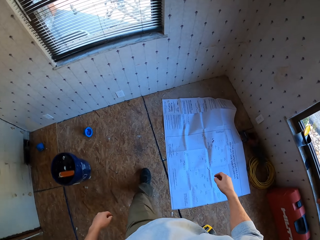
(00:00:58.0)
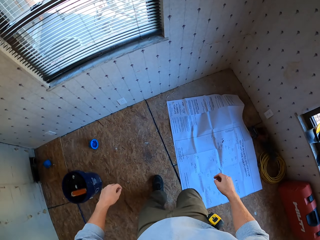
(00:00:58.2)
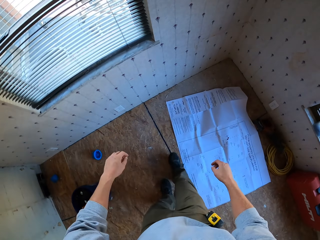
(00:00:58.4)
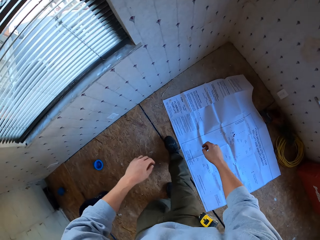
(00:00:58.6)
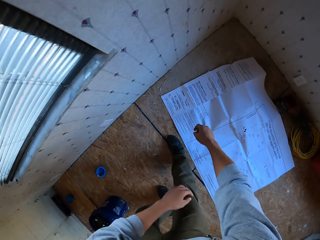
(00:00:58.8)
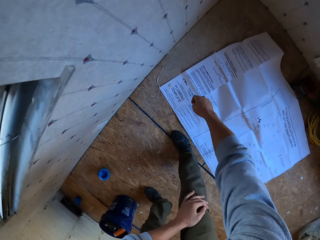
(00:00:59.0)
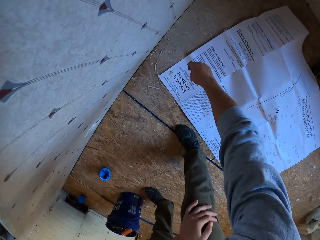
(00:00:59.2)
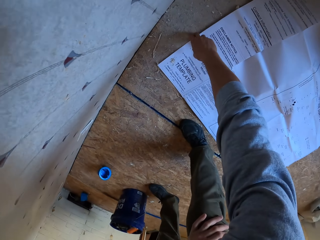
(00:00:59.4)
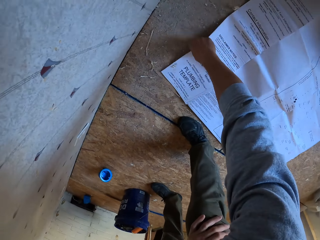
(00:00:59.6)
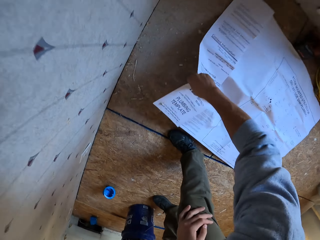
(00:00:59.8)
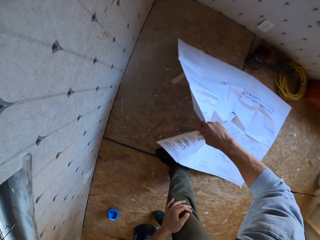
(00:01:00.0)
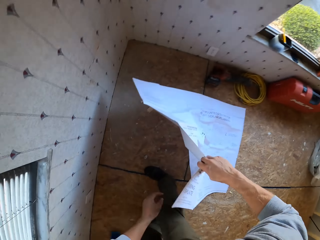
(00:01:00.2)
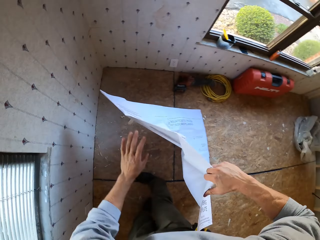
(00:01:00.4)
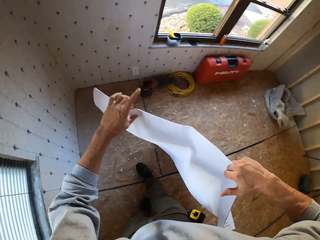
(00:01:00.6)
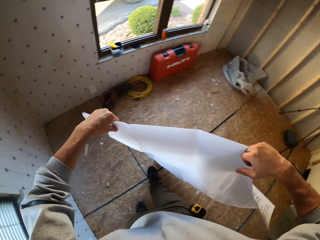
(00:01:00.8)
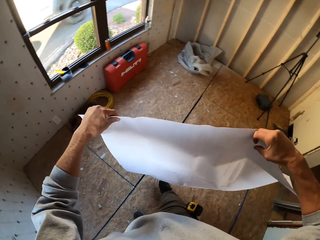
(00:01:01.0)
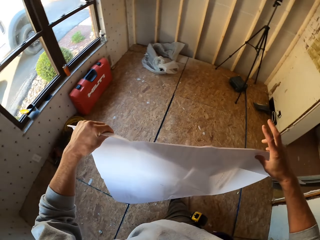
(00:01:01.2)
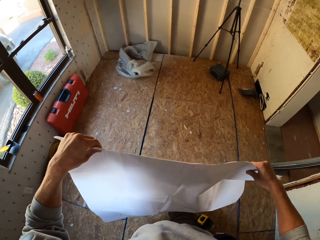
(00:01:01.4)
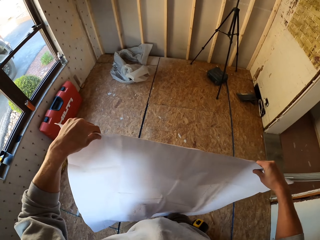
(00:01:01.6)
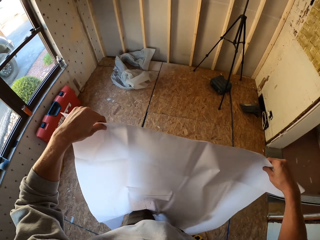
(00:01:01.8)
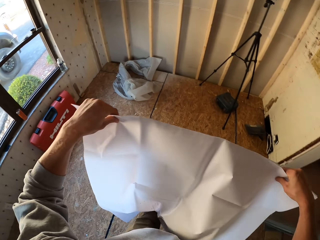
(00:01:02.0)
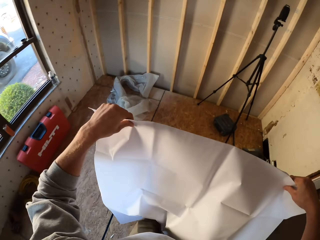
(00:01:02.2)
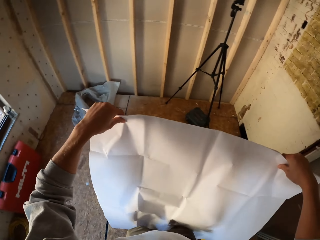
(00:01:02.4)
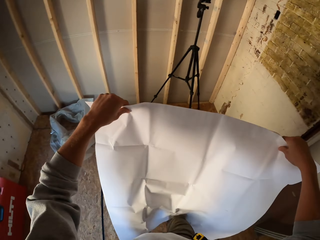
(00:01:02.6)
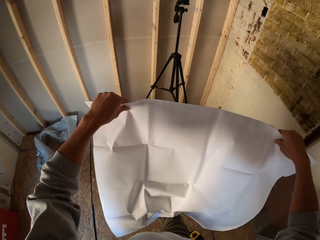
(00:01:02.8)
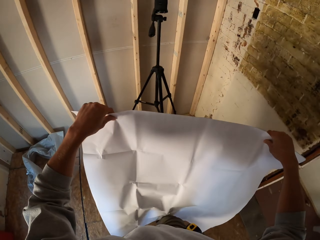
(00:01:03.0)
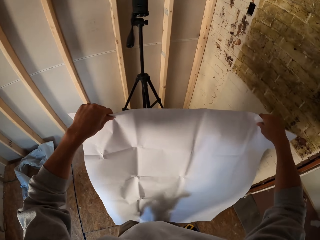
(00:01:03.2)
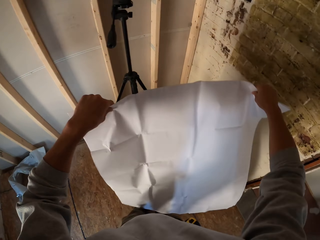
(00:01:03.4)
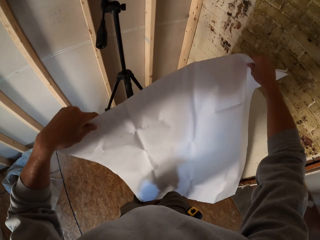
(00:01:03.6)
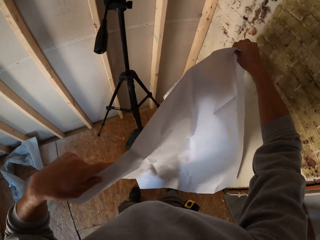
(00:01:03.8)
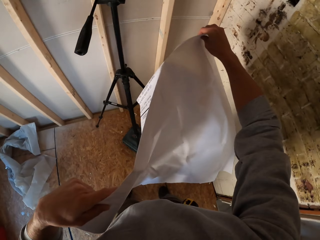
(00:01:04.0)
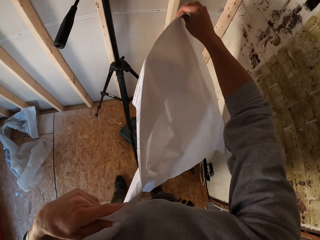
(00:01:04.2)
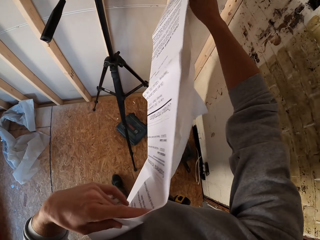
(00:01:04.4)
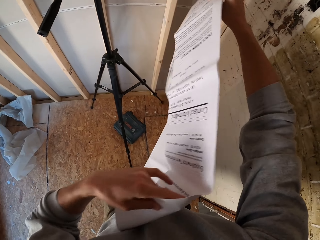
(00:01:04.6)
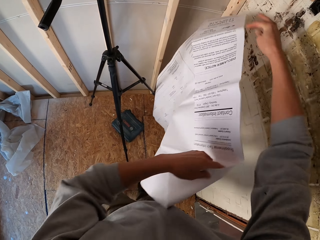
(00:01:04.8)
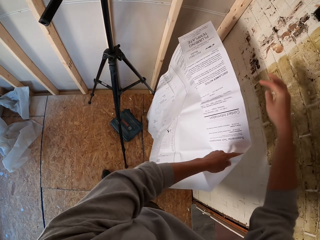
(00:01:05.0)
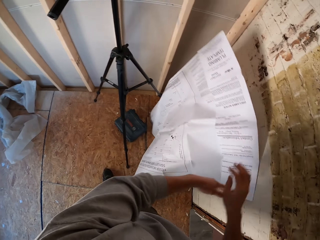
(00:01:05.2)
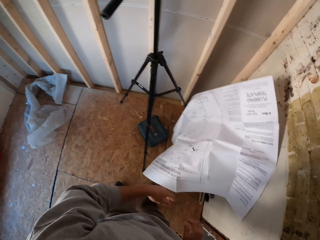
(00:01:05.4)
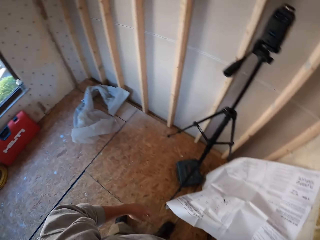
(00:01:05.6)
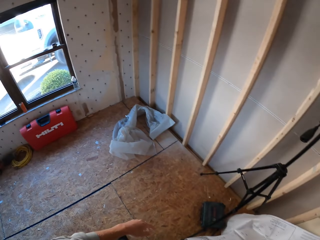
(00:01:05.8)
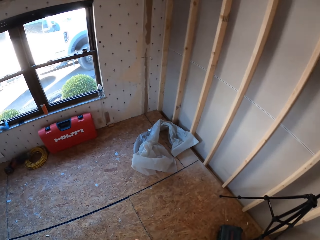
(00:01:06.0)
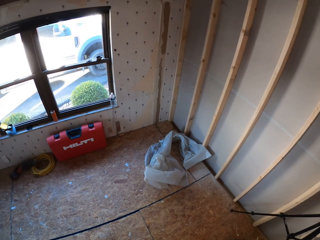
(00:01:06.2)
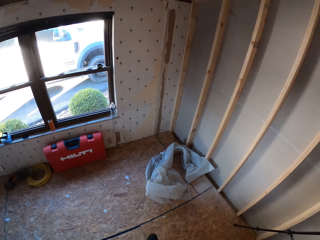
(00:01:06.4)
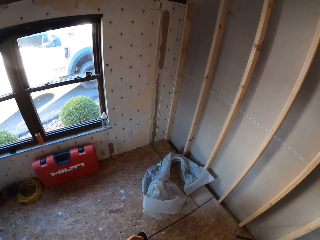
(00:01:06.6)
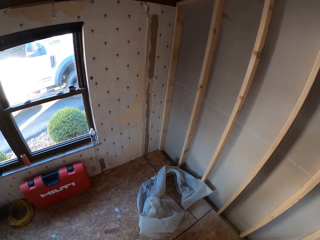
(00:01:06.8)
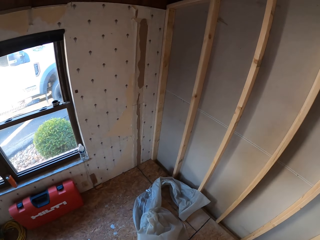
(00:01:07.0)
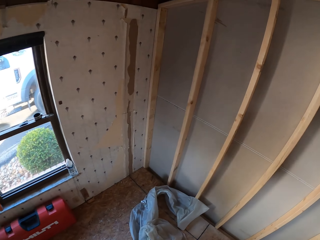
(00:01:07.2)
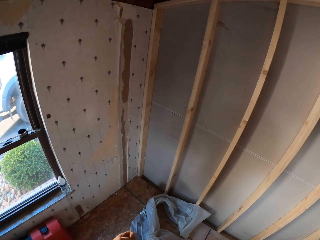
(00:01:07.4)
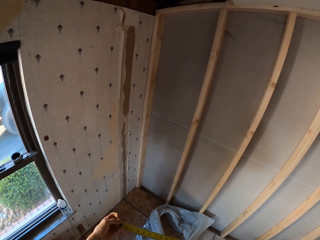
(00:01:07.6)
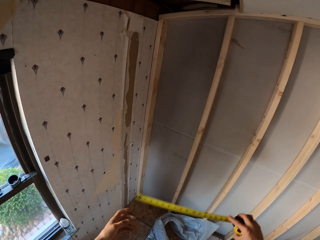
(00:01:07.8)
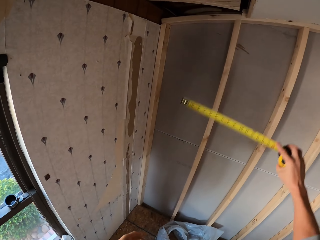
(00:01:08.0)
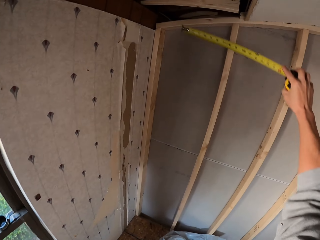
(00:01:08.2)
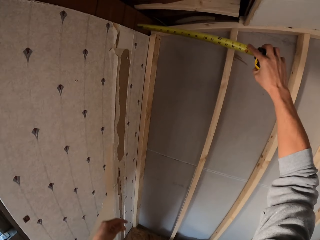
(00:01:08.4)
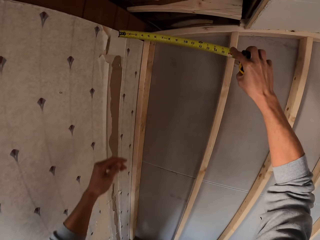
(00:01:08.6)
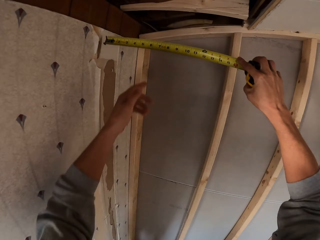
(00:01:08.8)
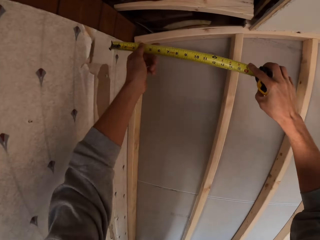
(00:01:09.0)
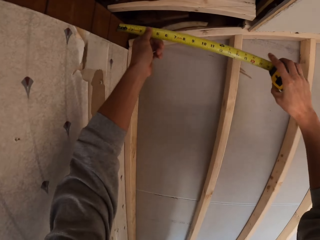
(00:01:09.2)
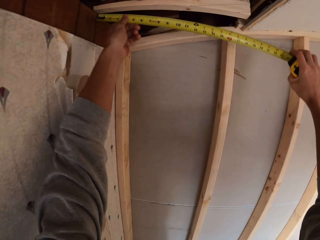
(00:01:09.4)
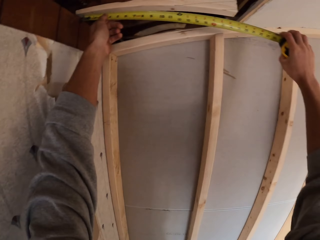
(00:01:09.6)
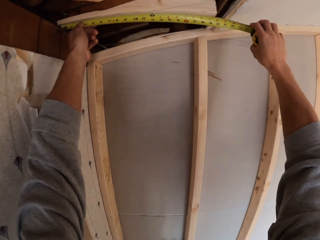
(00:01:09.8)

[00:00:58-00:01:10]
The camera wearer turns around. They bend down. They pick up paper from the floor. They walk around. They hold the paper. They put the paper on the floor. They turn around. They walk around the apartment. They hold a tape measure.

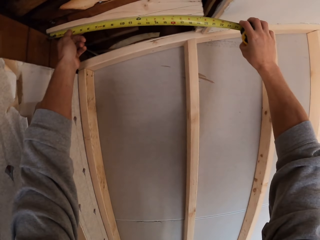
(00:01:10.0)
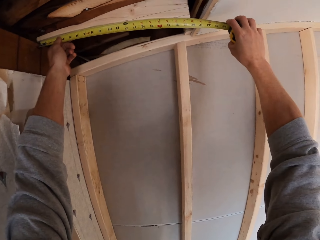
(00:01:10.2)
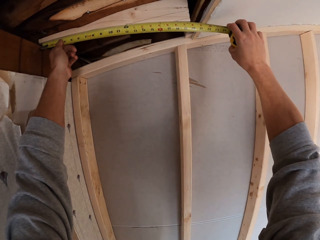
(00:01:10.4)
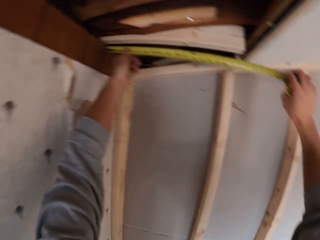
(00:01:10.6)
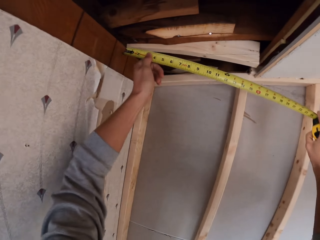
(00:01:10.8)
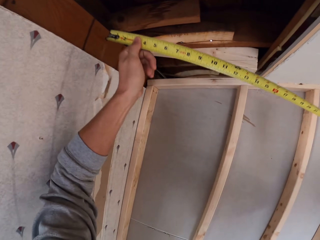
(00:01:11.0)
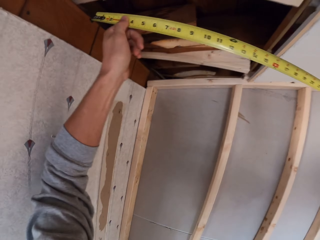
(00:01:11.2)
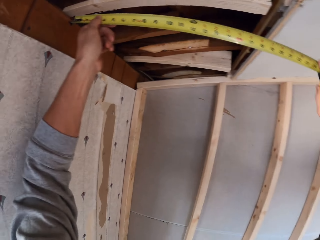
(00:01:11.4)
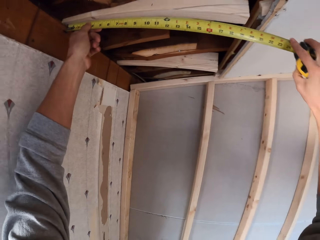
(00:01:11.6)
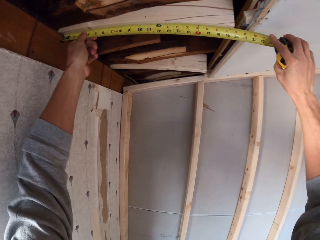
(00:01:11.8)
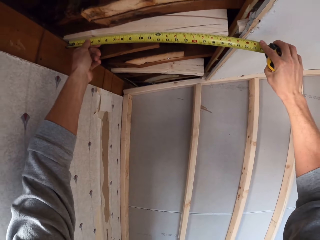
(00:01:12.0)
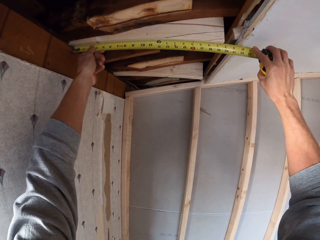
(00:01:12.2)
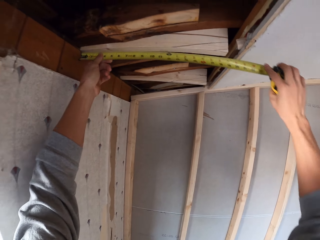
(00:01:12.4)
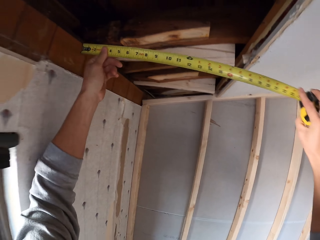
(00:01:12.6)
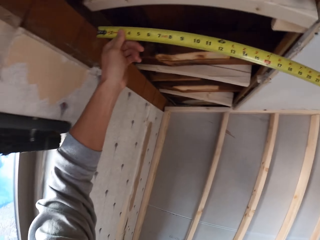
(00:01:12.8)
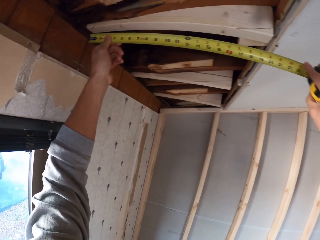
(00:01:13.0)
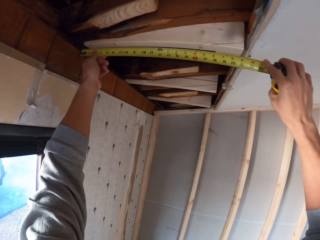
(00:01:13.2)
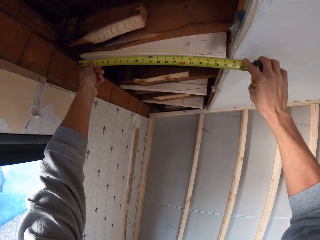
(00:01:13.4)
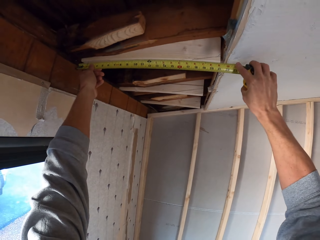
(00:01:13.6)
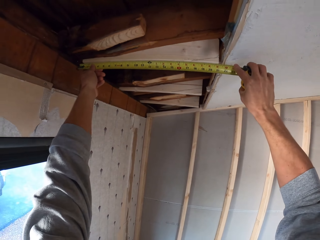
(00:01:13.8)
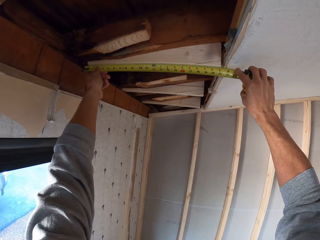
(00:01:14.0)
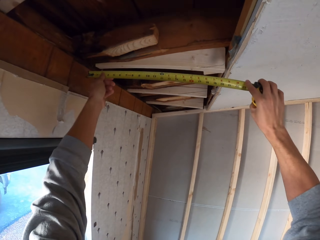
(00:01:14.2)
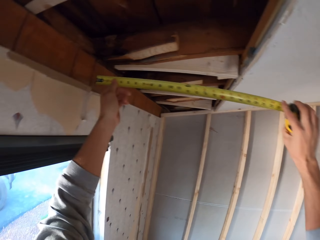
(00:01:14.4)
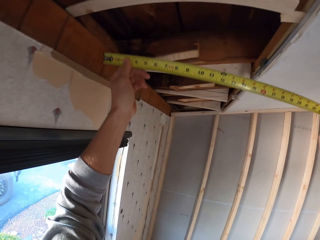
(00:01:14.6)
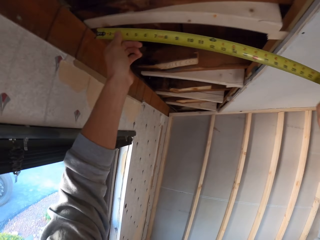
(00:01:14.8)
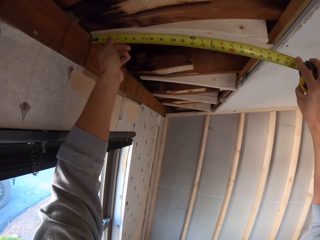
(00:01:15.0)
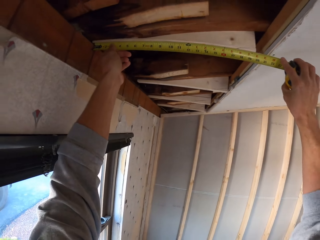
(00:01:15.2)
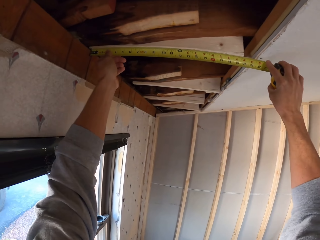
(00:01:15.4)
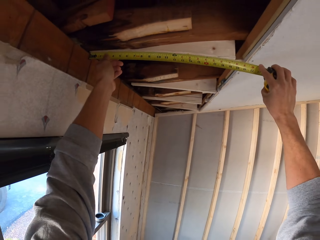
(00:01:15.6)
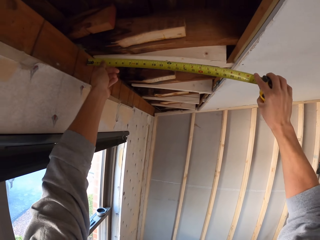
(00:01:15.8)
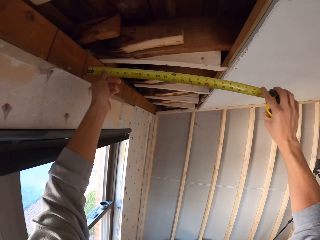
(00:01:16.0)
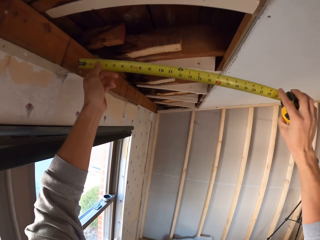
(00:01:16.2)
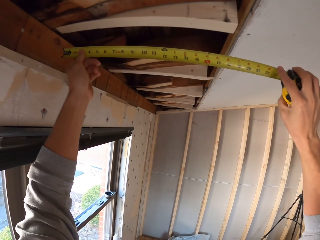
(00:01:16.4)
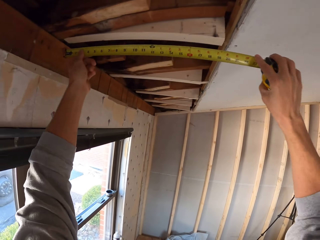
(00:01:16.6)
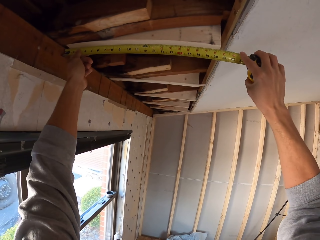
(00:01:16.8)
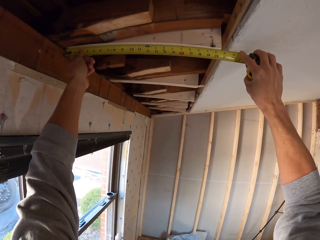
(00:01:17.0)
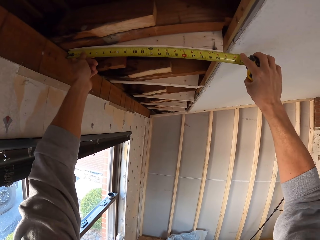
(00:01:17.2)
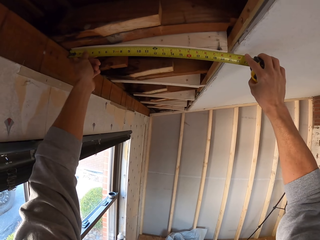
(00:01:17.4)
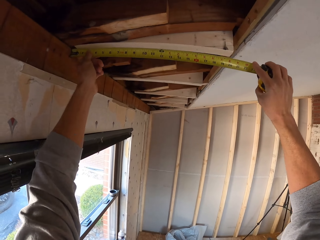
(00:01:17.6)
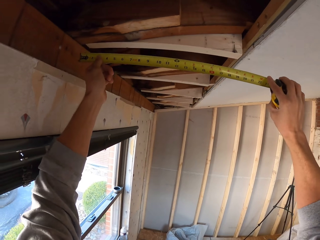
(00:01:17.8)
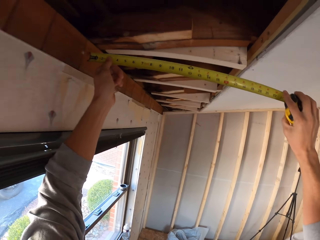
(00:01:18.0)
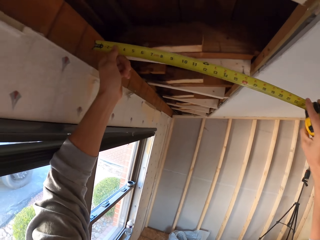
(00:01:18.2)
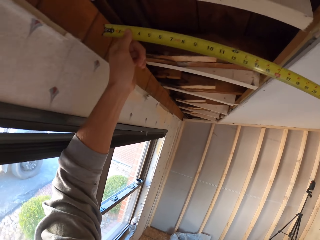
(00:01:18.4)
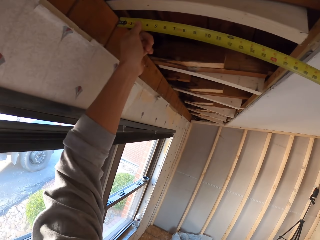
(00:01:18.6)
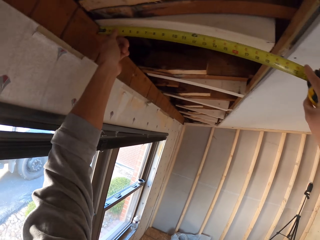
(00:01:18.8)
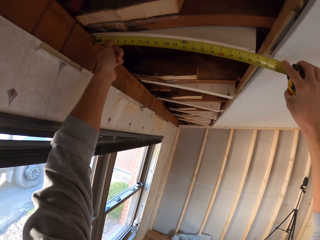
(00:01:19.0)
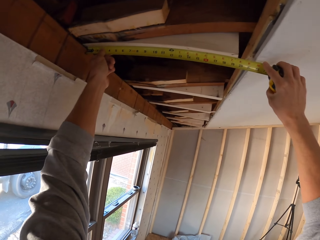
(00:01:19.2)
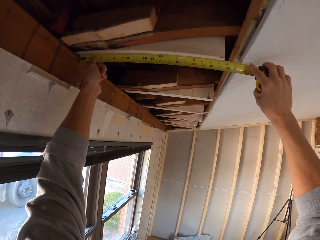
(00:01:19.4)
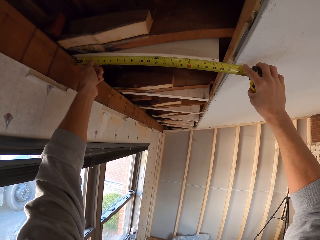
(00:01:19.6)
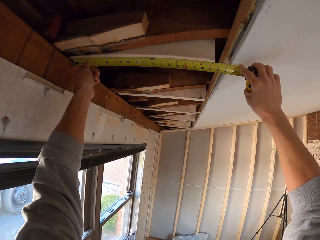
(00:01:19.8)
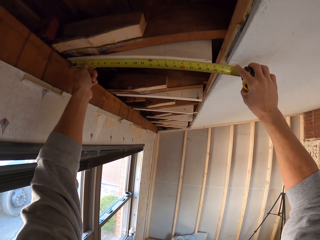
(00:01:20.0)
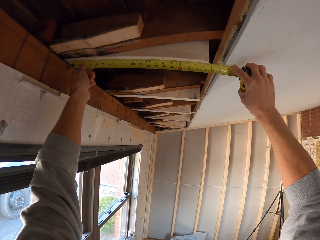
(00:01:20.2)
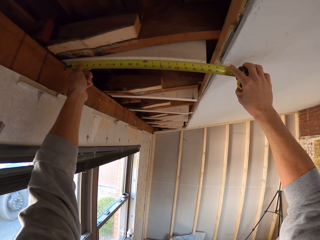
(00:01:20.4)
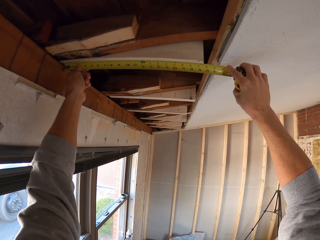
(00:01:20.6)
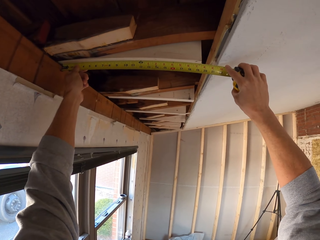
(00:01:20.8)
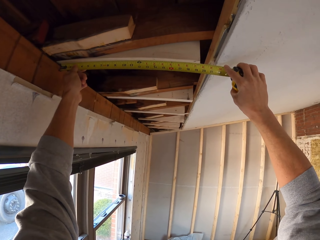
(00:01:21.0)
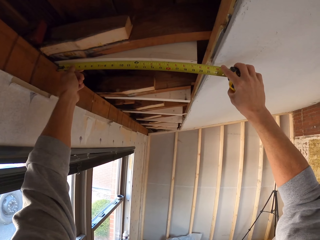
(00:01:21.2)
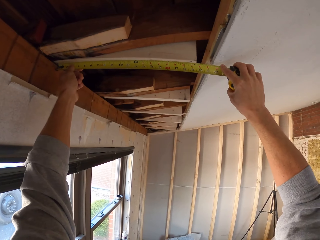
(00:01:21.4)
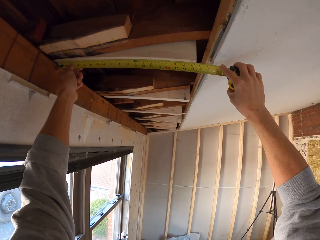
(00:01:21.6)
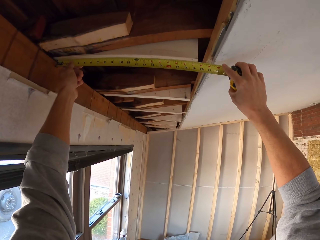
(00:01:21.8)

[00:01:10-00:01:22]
The camera wearer measures a ceiling board. They turn around. They measure the ceiling board. They turn around. They measure the ceiling board. They turn around. They measure the ceiling board. They turn around. They measure the ceiling board.
